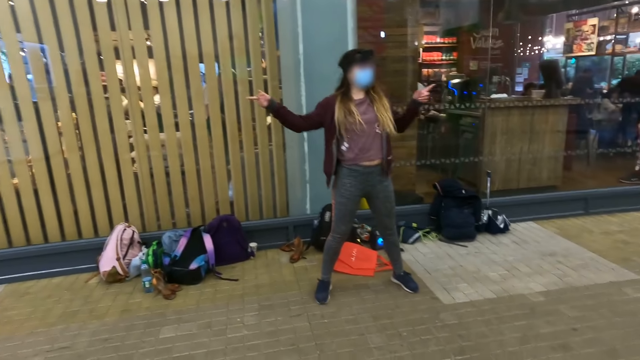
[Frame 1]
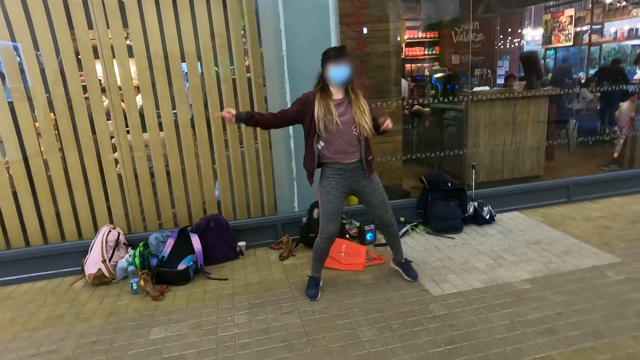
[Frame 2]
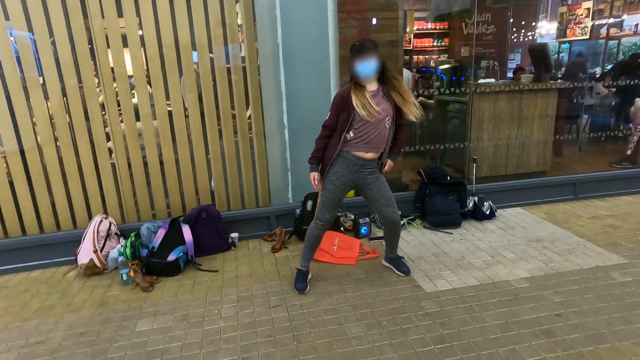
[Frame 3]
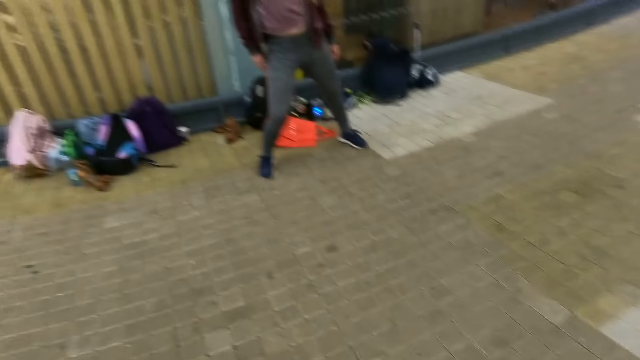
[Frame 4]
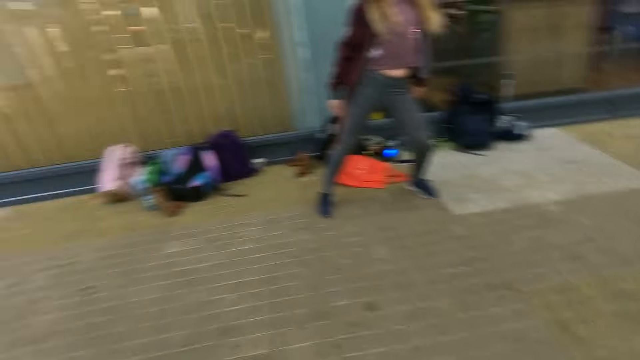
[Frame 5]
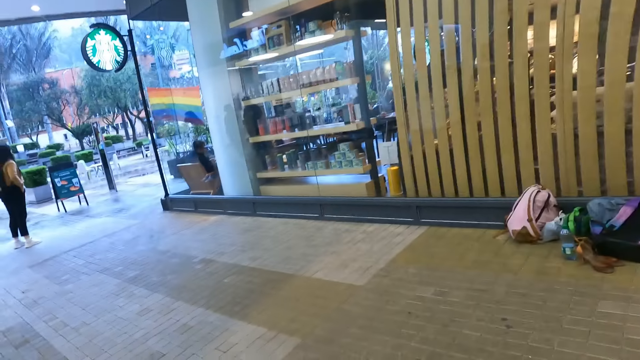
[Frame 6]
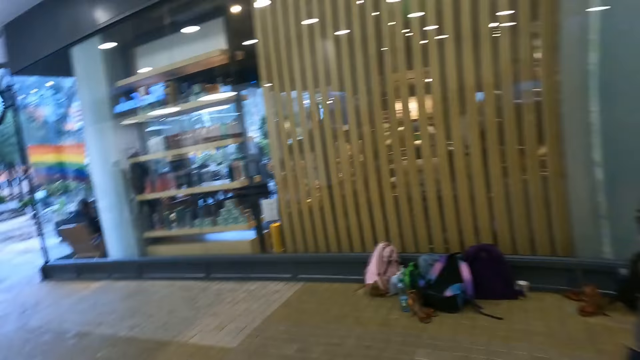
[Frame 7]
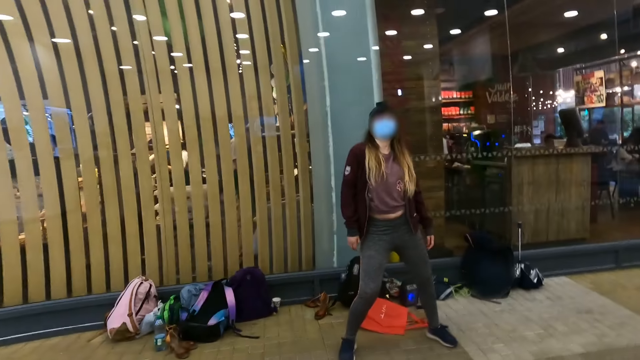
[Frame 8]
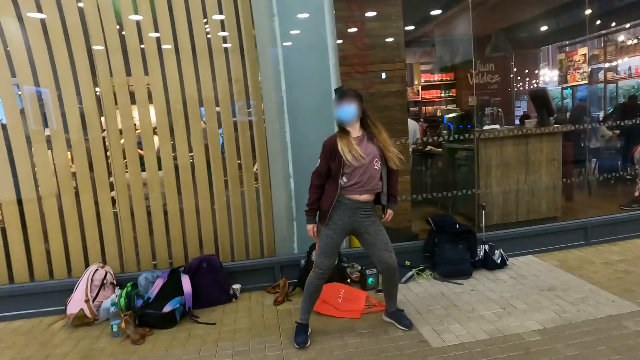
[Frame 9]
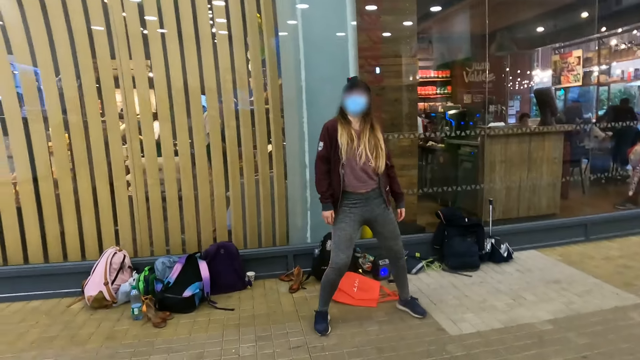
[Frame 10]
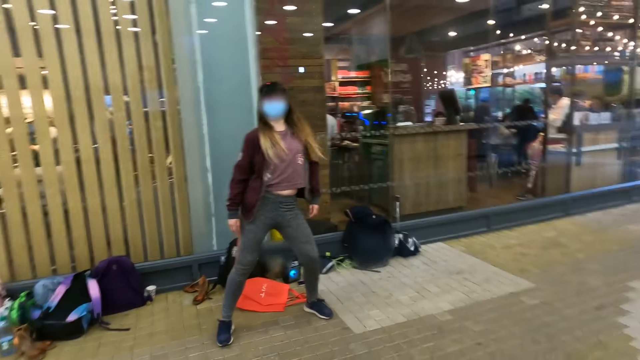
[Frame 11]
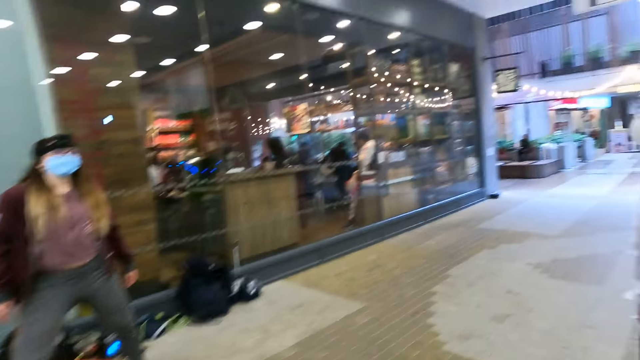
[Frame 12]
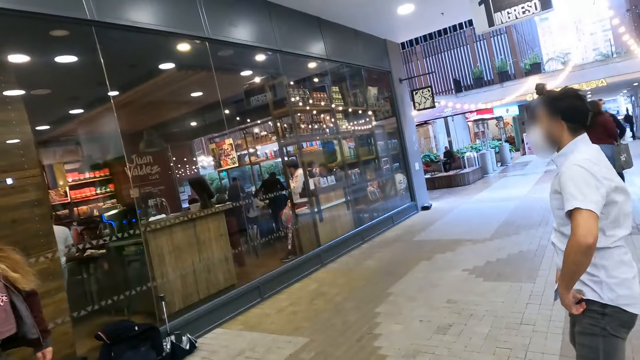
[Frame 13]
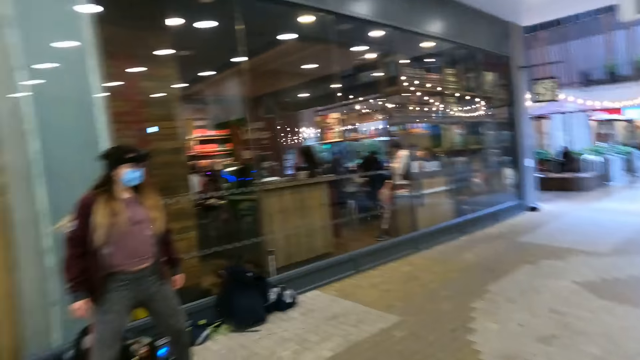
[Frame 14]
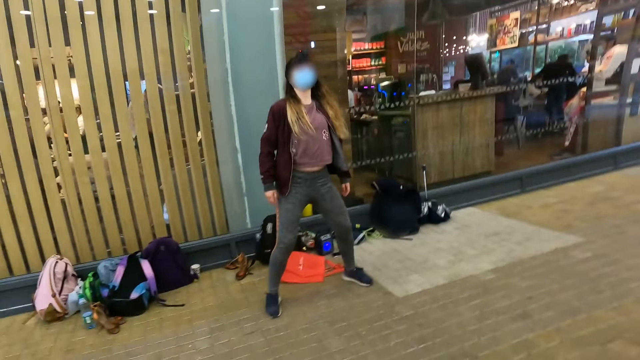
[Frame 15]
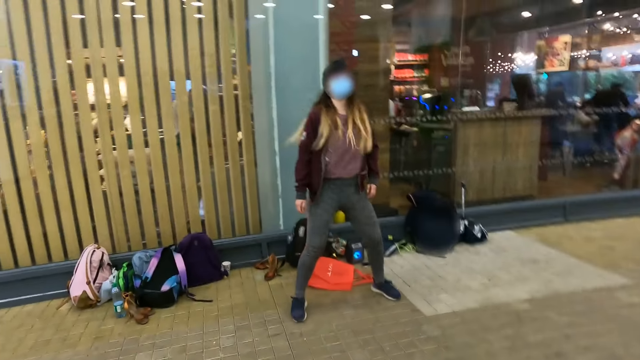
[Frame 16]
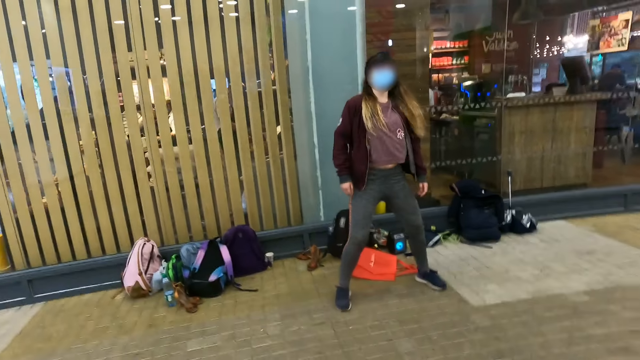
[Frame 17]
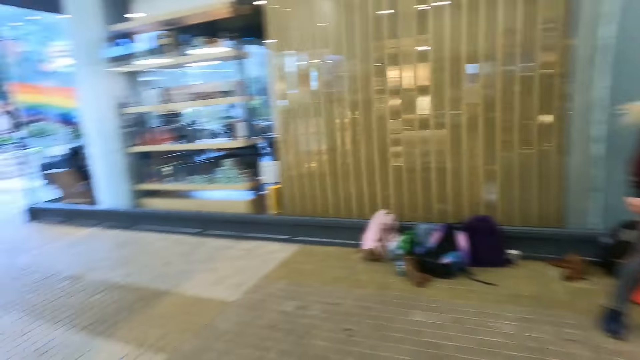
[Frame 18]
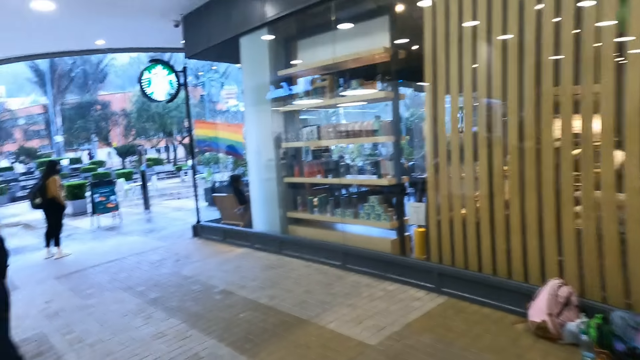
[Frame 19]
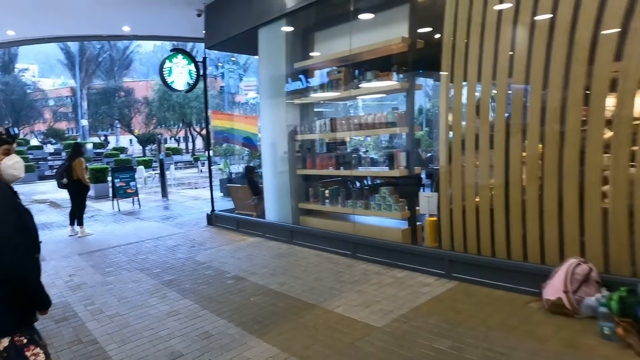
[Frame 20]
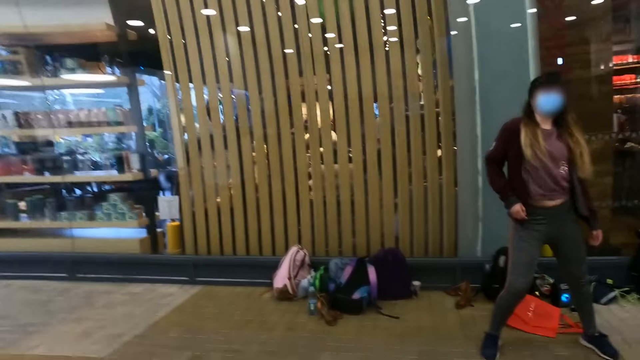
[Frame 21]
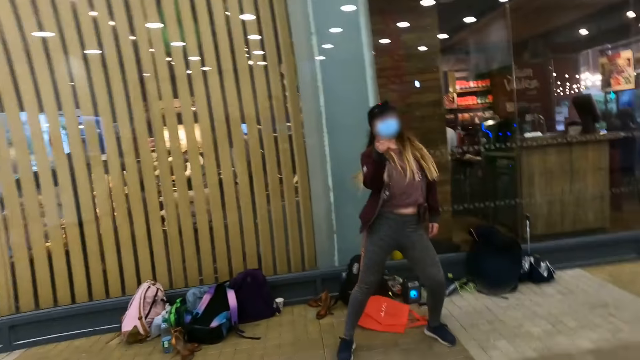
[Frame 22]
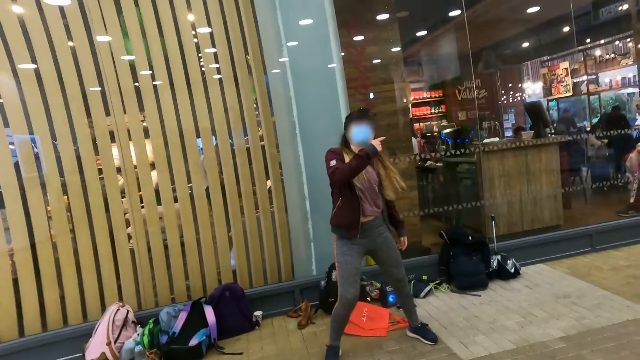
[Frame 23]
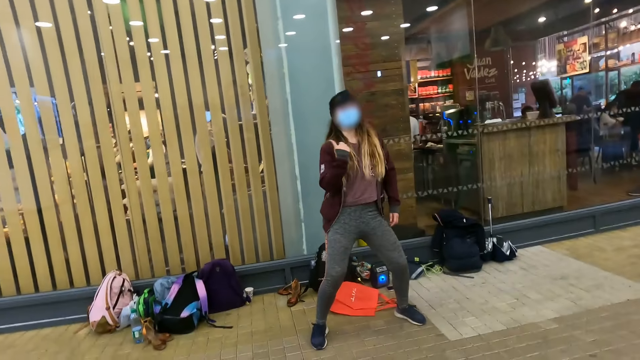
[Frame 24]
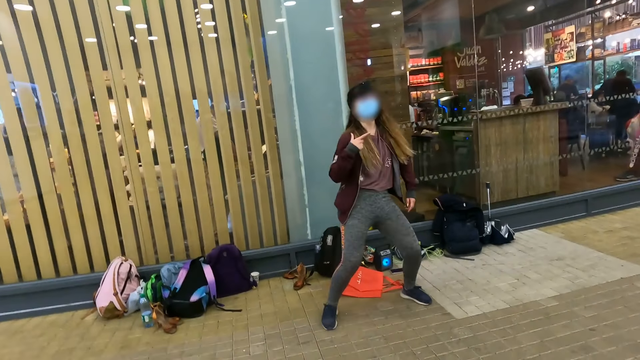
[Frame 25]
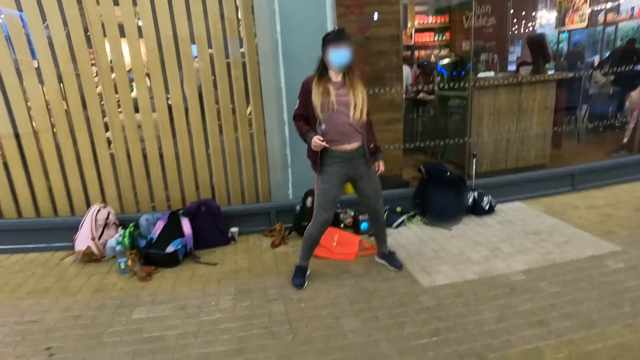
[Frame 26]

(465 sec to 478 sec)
The camera wearer follows the practice from a lady. A woman moves both hands and does press ups. The camera wearer looks around. A man does press ups. The camera wearer looks around.

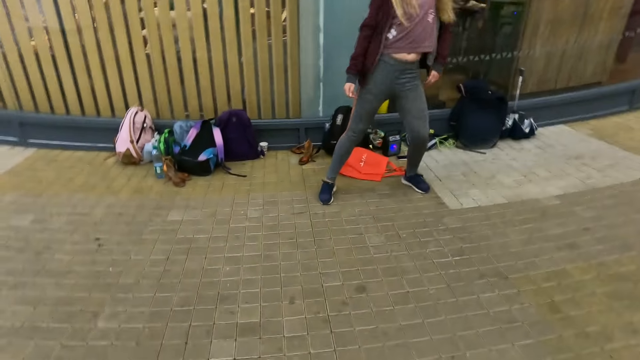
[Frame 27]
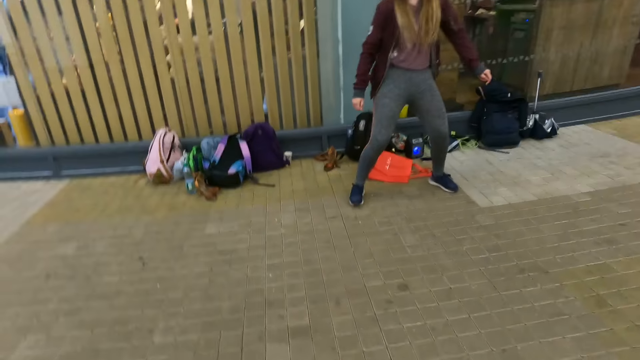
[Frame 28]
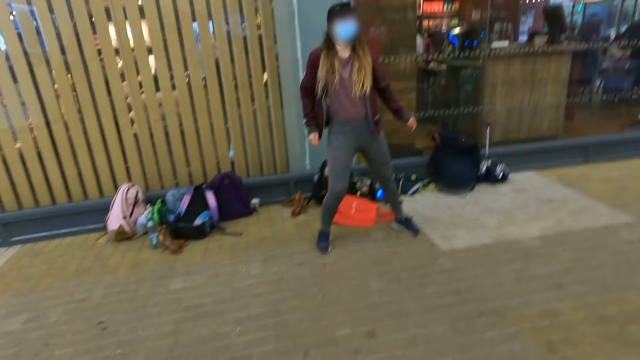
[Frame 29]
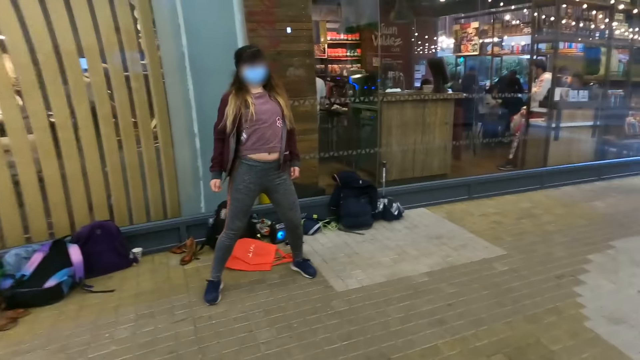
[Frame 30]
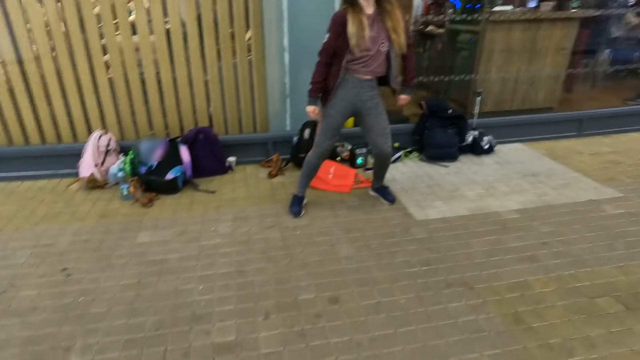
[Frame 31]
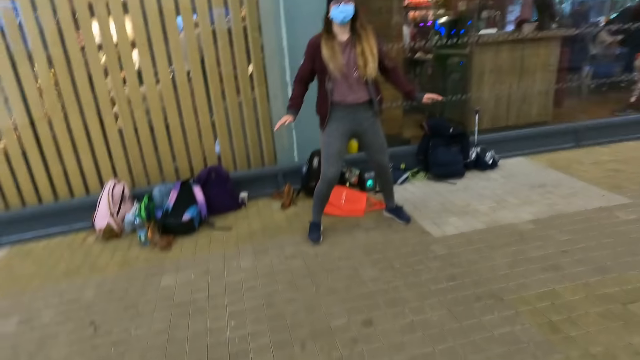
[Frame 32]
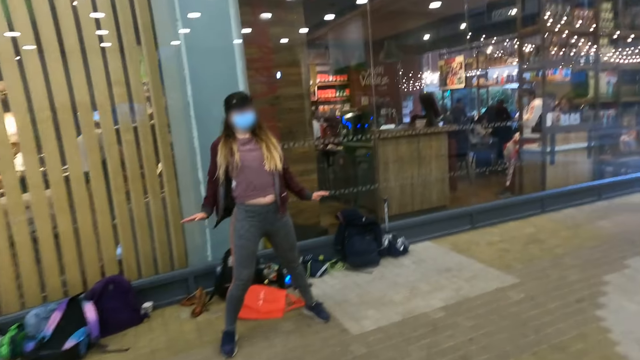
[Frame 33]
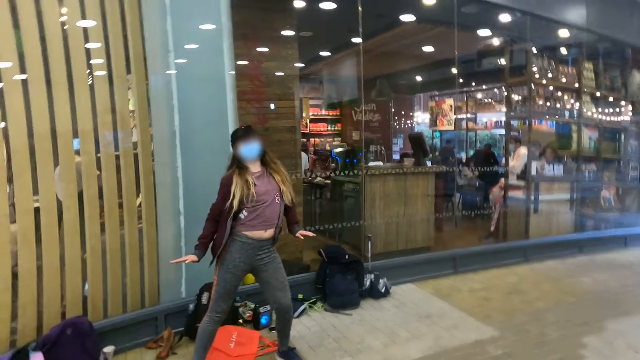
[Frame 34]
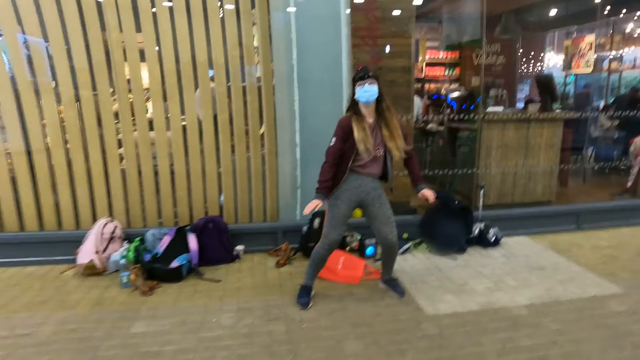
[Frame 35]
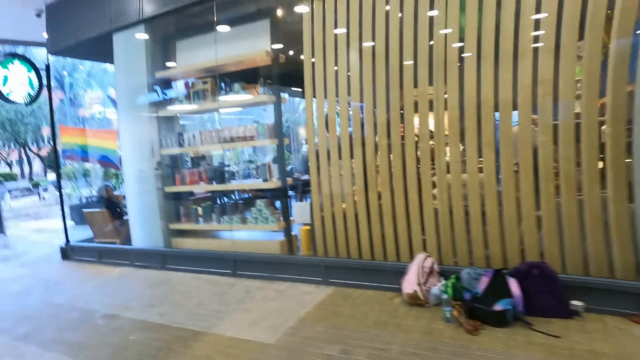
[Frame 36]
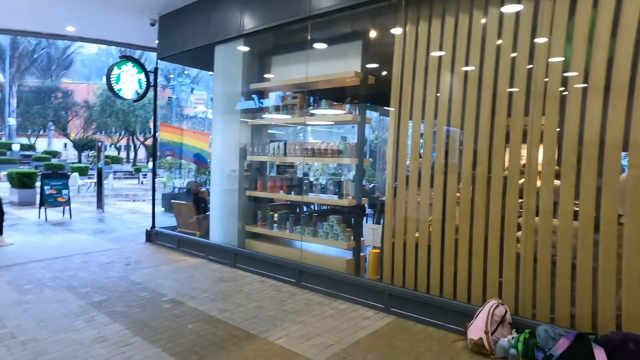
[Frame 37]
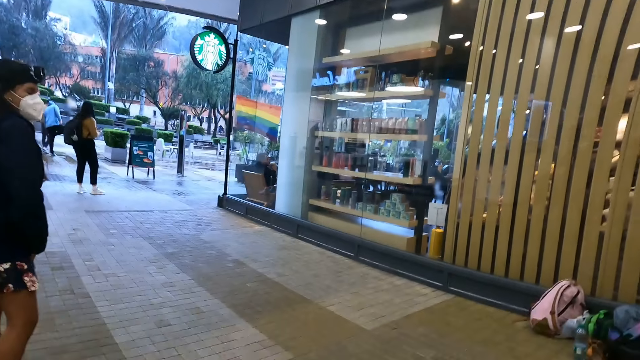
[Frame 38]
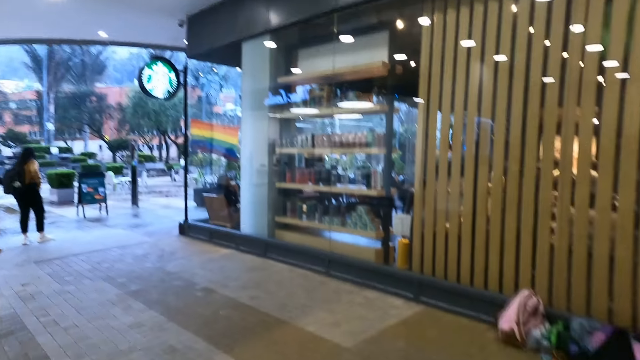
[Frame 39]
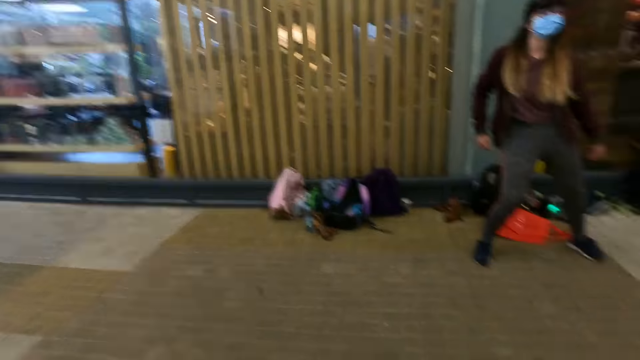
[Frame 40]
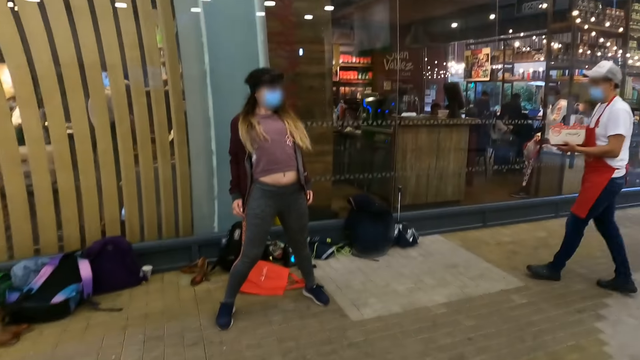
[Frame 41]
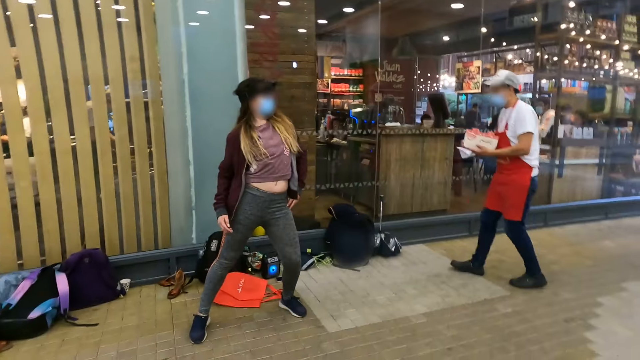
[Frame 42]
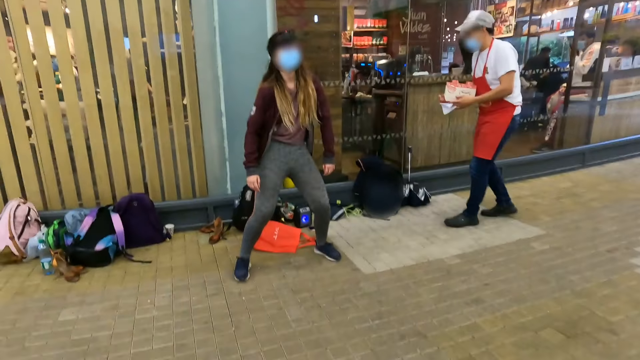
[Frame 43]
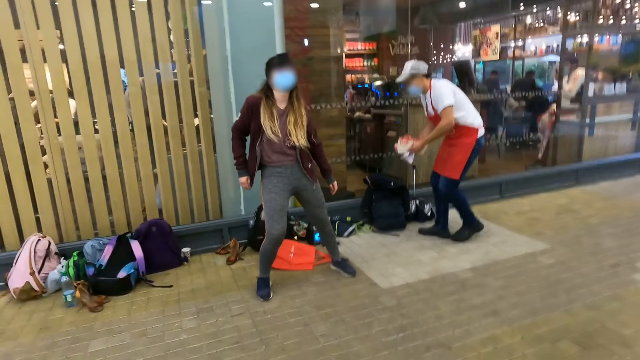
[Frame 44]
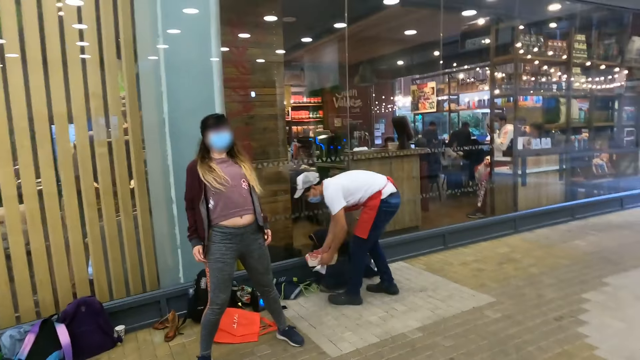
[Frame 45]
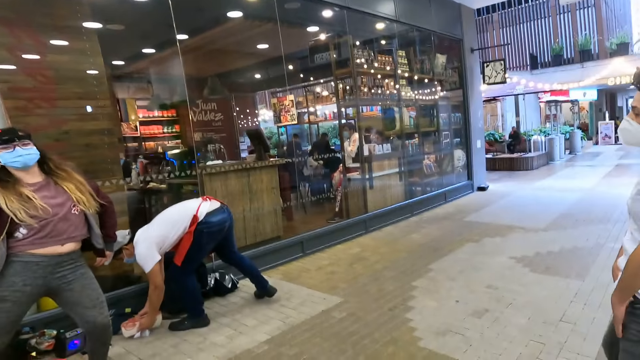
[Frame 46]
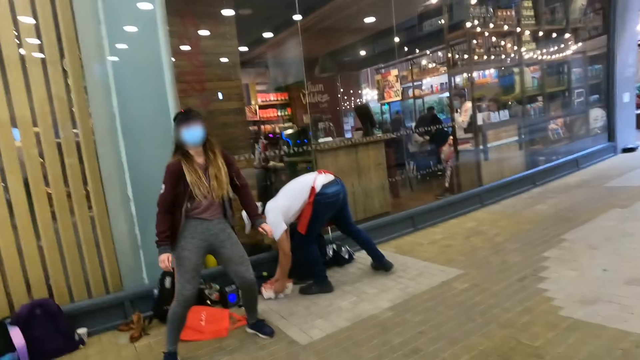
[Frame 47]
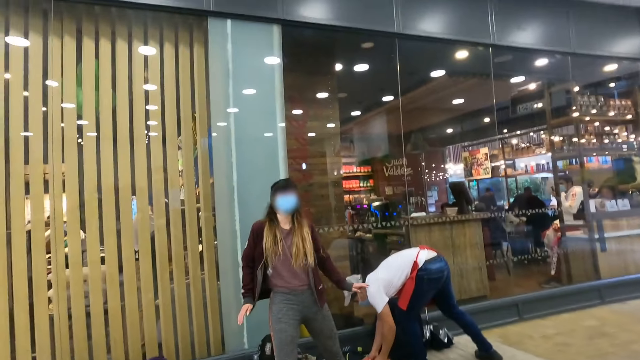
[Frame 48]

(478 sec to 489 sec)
The camera wearer looks around. A man brings packed food. A woman makes press ups.
